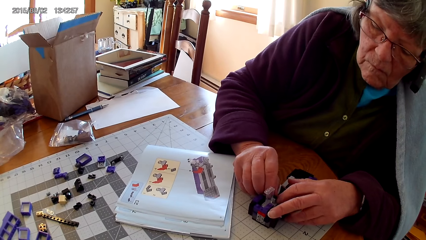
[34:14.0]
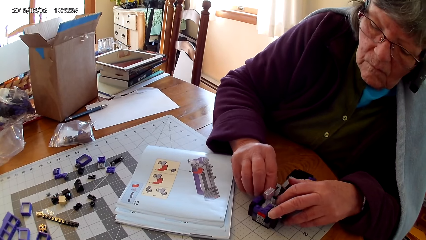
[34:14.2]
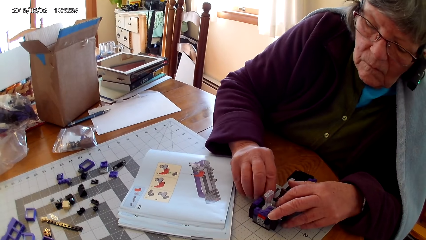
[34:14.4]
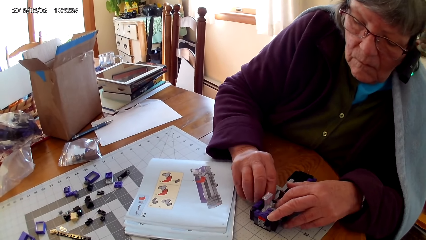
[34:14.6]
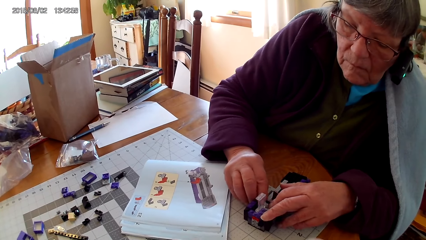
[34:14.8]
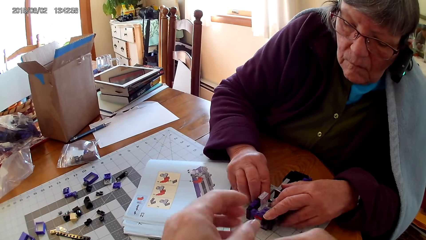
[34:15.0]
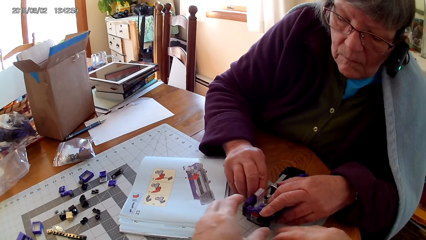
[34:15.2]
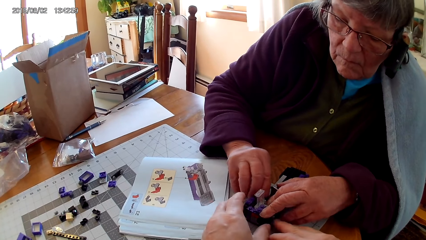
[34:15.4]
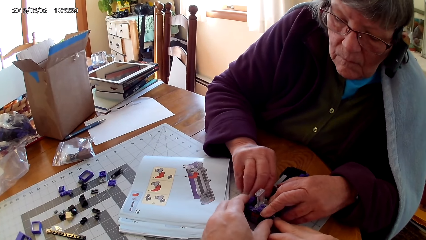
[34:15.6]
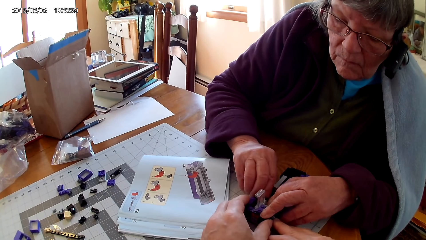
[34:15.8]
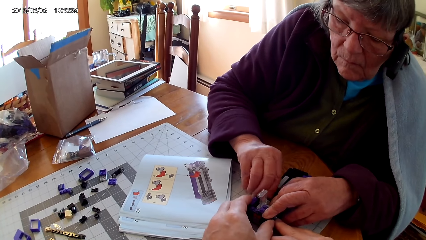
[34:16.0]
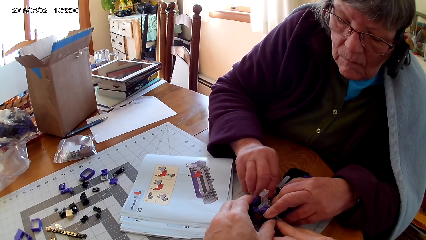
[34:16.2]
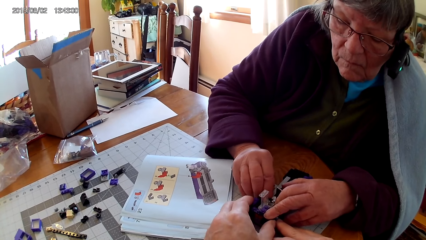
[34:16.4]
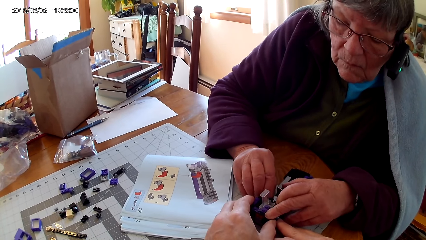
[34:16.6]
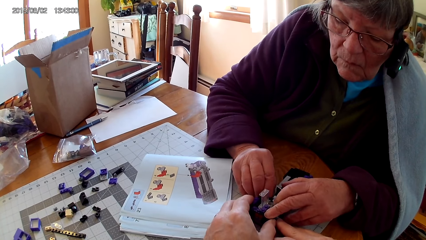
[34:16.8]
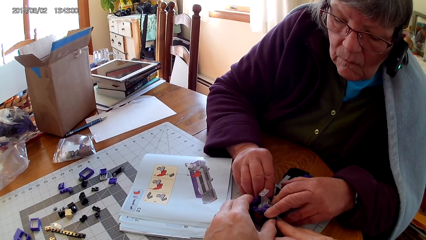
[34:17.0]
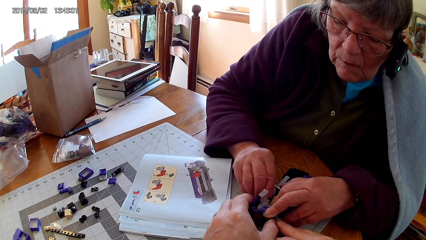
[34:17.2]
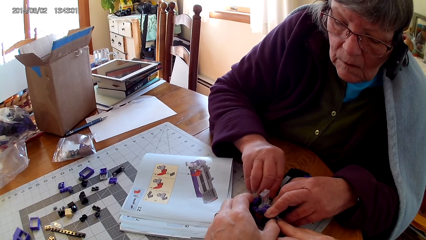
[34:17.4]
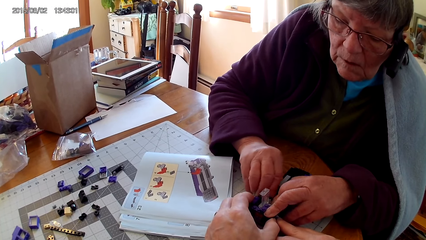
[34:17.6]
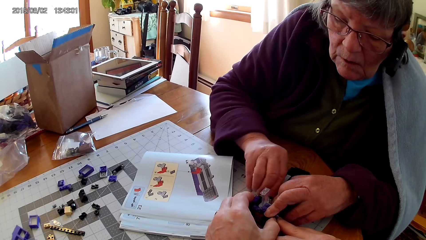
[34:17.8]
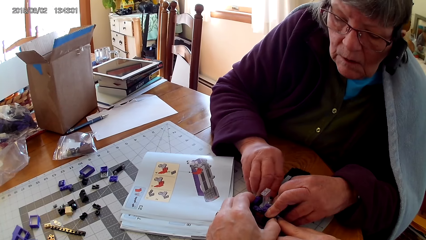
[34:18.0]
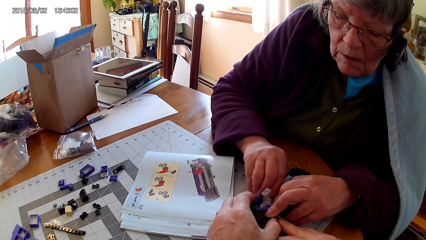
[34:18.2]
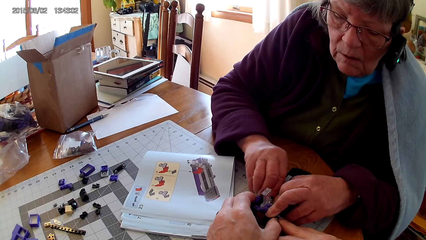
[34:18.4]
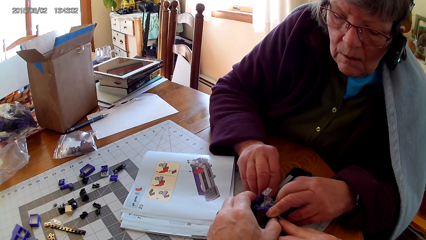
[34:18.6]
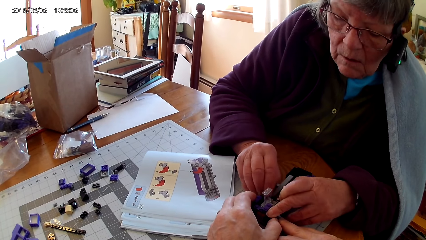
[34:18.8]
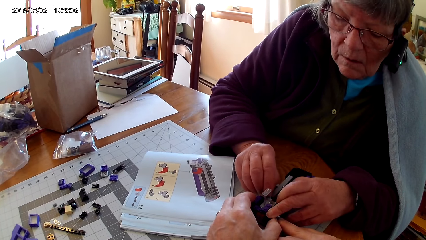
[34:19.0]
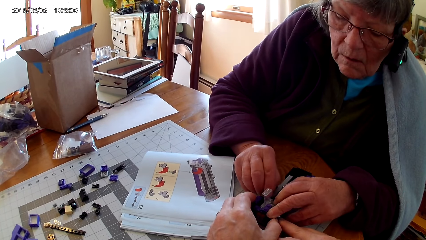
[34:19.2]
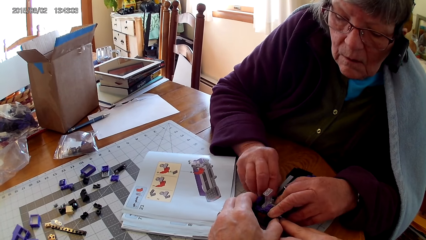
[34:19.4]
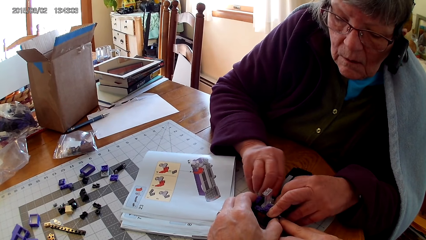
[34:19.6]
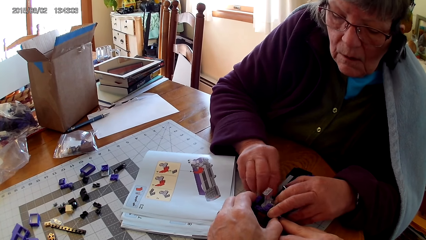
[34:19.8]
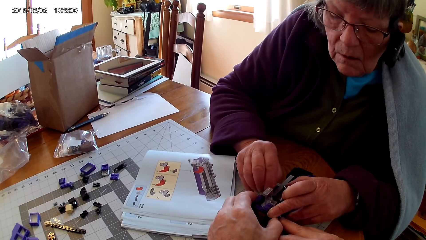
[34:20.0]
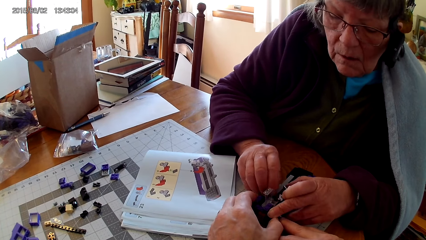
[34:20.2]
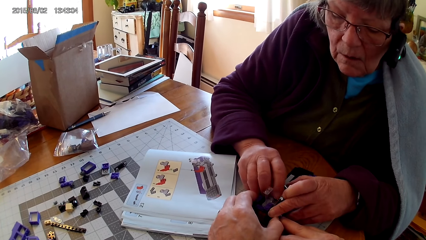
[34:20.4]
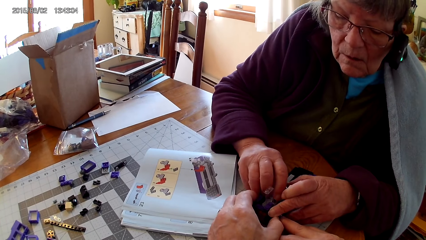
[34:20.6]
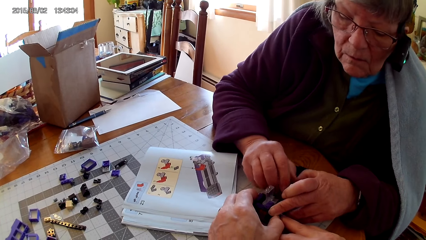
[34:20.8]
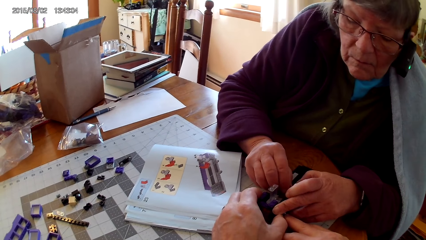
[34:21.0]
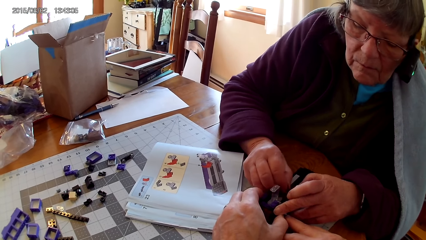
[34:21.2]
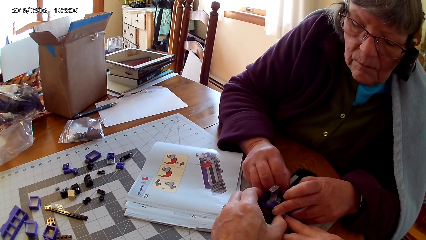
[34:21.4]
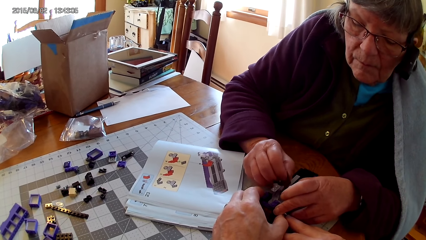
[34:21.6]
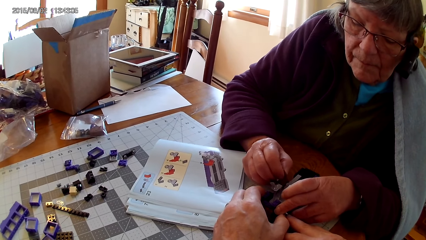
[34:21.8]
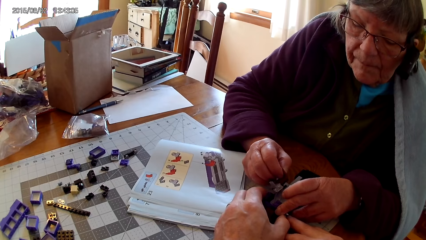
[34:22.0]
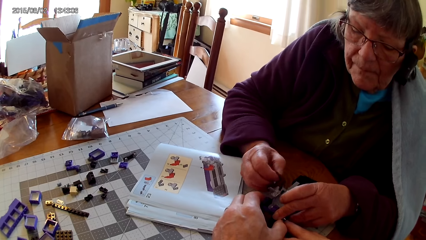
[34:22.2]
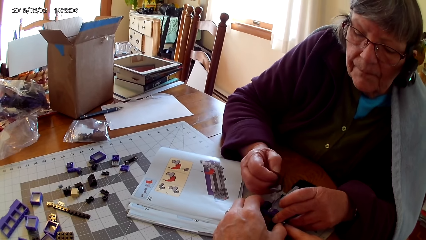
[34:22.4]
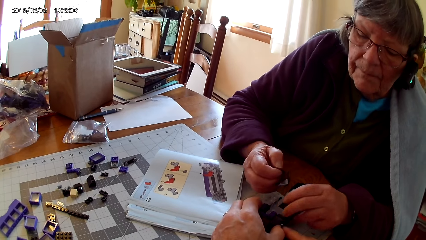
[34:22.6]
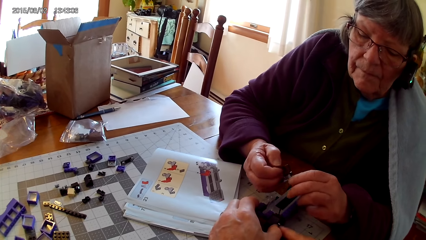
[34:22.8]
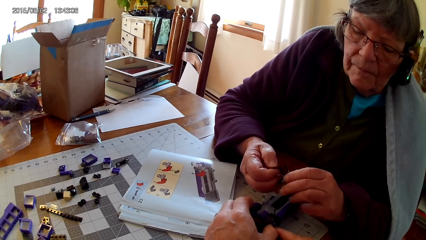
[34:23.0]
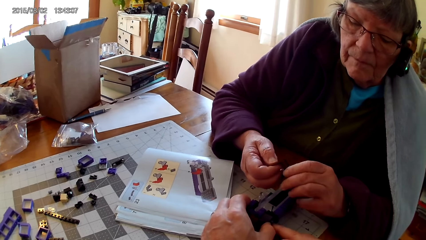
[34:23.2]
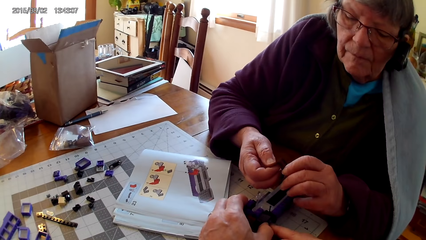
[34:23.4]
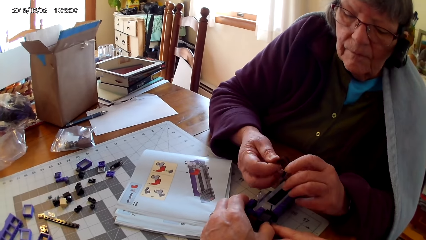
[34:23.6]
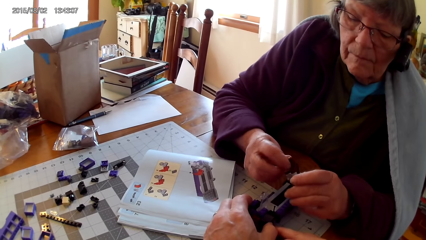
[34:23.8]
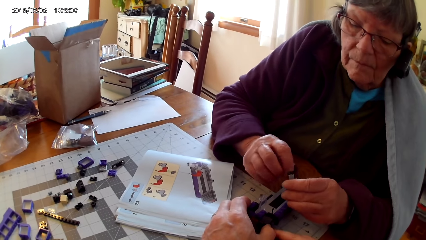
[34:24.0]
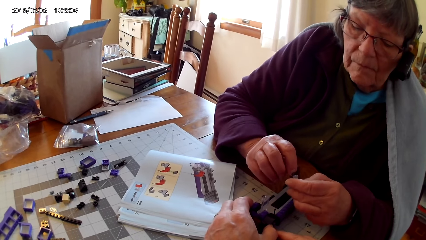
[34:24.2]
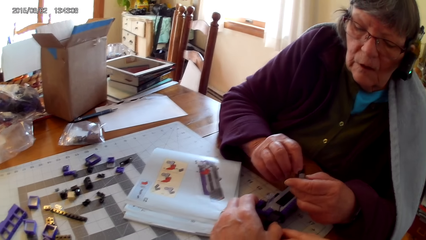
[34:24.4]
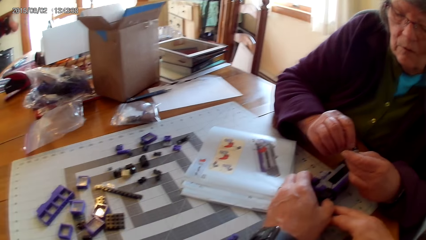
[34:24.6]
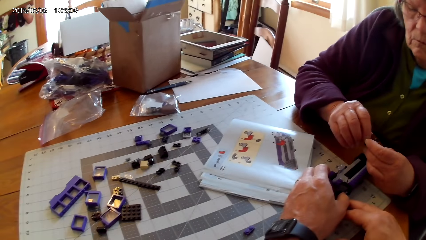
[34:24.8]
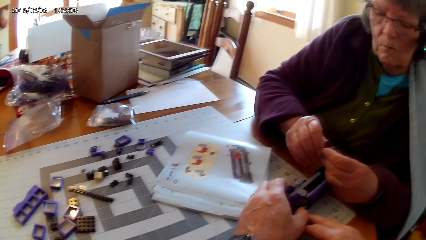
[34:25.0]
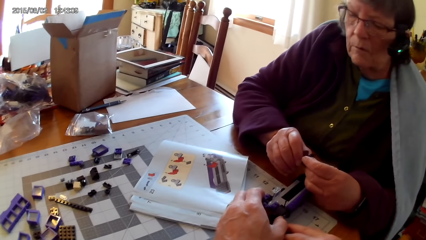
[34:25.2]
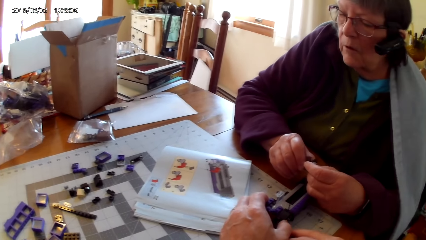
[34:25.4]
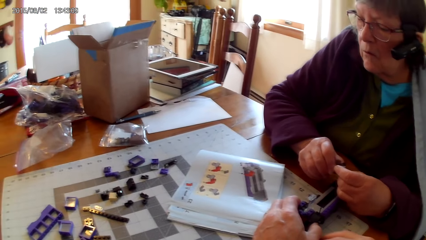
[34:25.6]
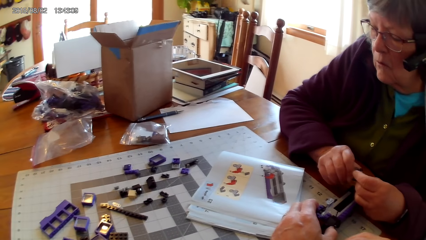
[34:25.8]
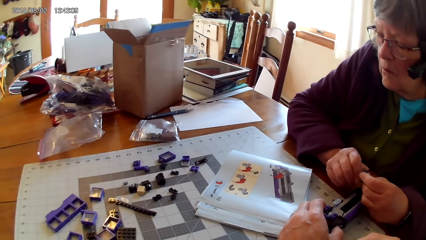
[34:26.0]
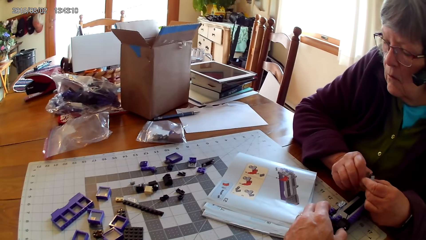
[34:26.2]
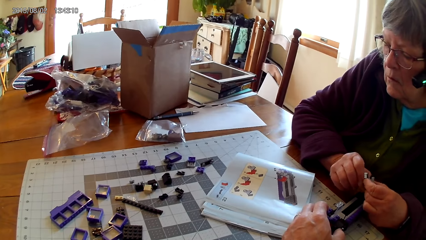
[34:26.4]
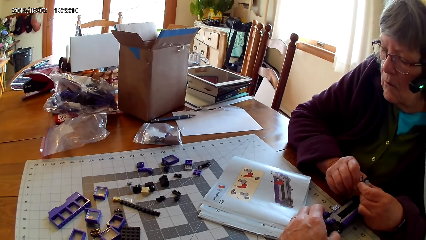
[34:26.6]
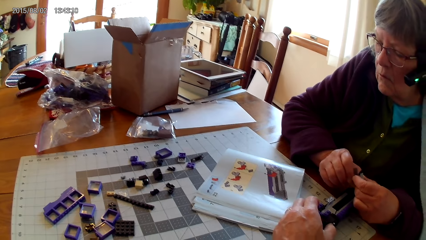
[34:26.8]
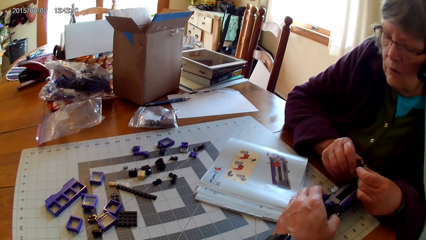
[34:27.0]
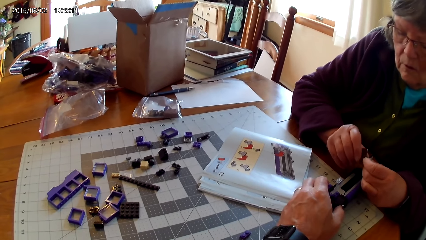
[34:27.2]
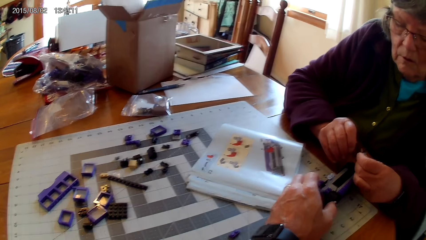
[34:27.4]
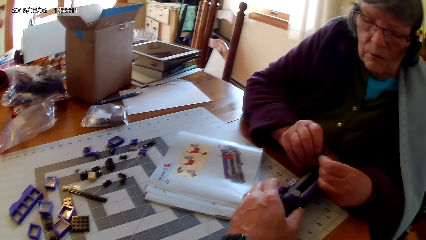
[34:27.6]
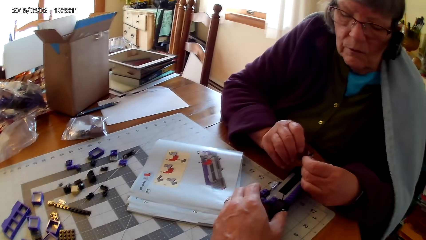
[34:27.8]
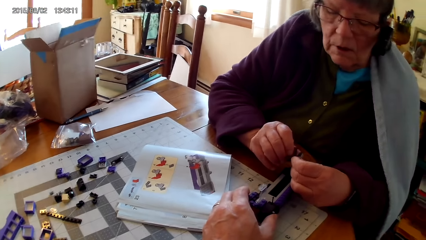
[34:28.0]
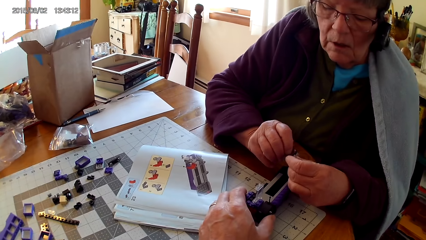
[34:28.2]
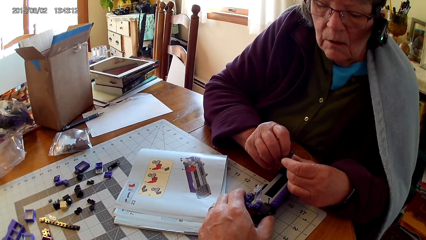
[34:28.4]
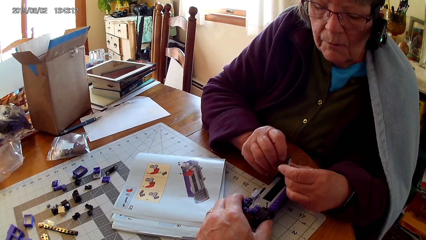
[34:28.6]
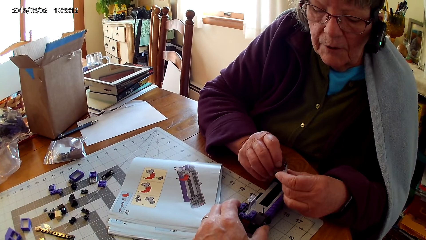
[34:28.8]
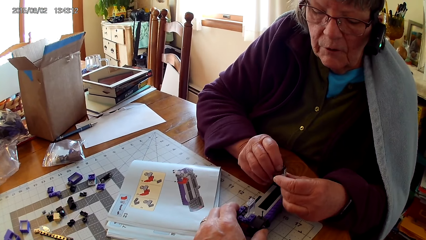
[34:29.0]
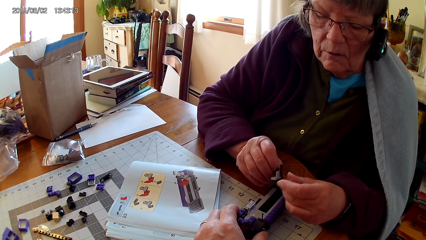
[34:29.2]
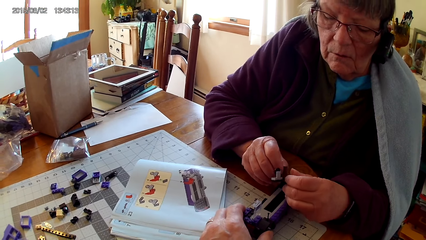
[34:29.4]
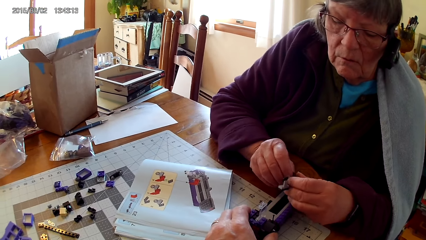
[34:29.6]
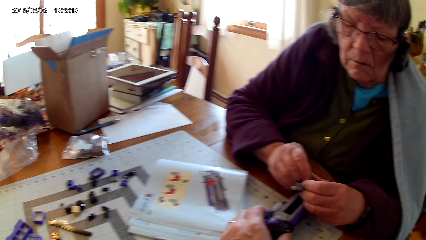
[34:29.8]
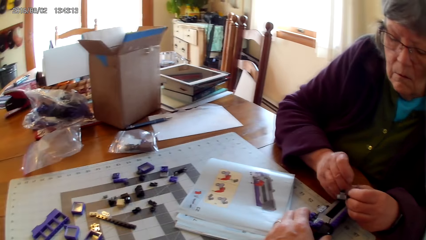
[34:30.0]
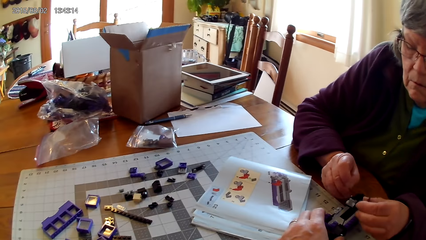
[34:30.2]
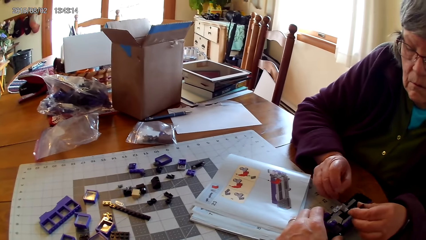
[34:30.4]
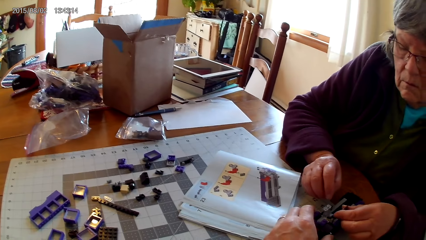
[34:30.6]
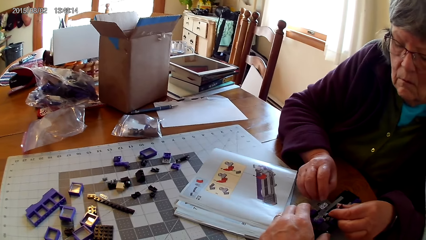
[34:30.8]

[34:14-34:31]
The camera wearer touches the interlocking toy. They touch the lego box. A lady fixes the lego piece. She lifts the lego piece. She looks at drawings on a book. She looks at the plastic interlocking block in the hand.
